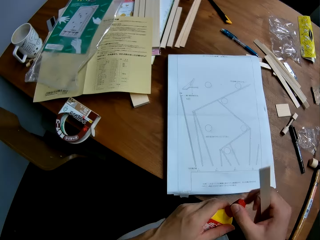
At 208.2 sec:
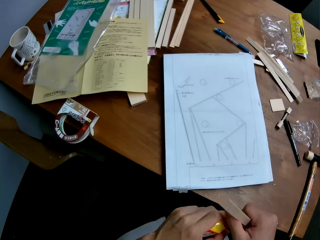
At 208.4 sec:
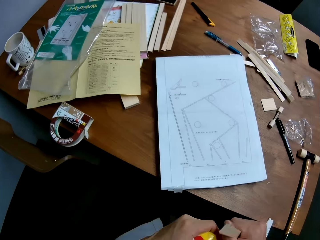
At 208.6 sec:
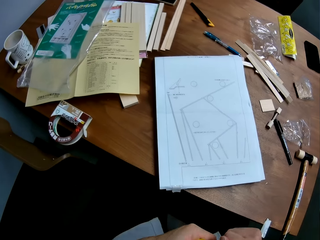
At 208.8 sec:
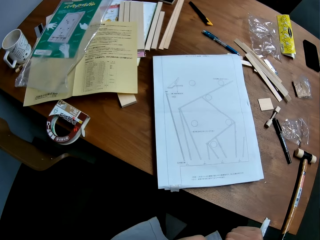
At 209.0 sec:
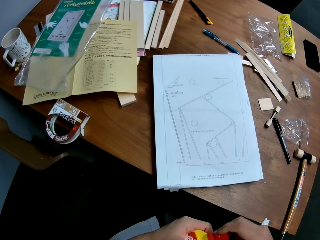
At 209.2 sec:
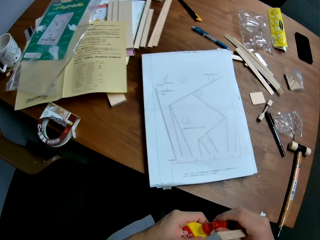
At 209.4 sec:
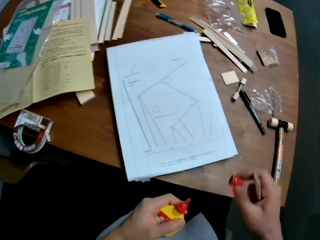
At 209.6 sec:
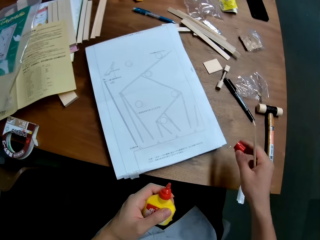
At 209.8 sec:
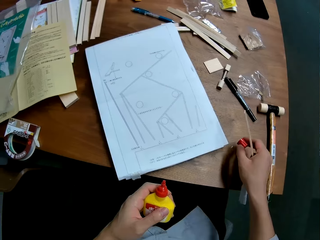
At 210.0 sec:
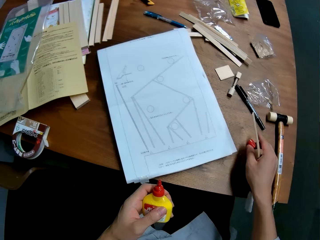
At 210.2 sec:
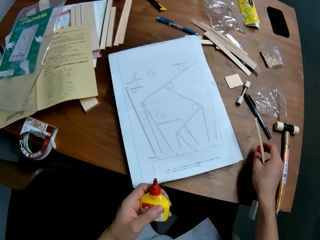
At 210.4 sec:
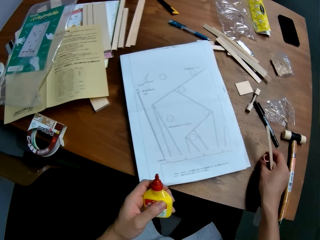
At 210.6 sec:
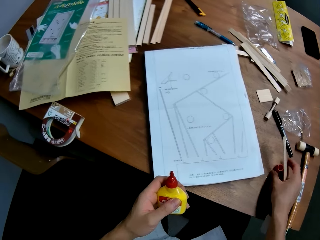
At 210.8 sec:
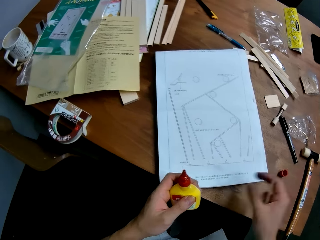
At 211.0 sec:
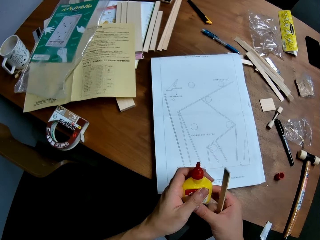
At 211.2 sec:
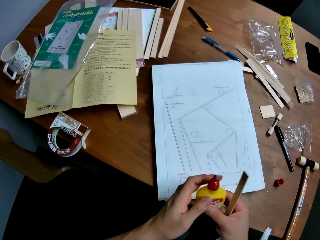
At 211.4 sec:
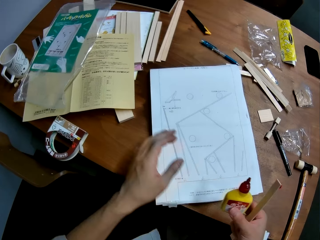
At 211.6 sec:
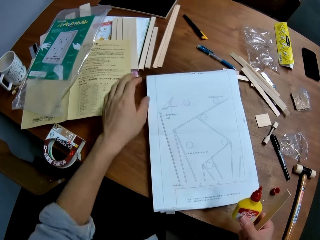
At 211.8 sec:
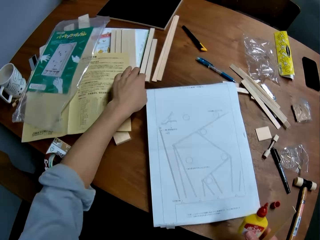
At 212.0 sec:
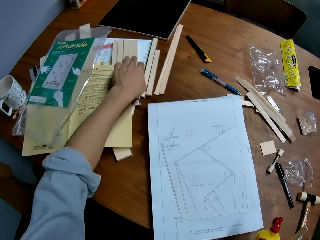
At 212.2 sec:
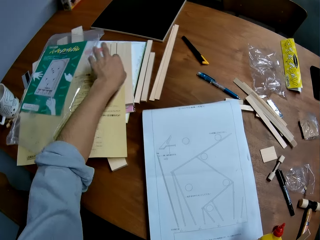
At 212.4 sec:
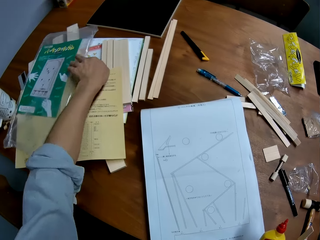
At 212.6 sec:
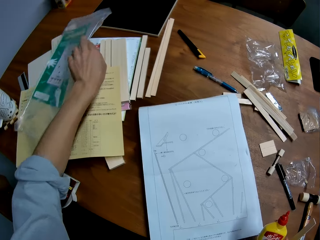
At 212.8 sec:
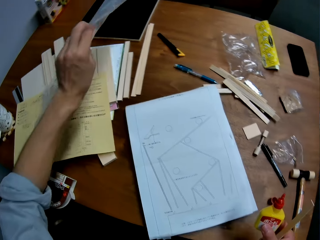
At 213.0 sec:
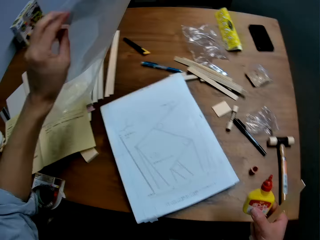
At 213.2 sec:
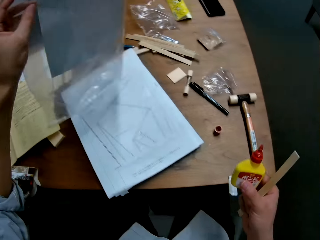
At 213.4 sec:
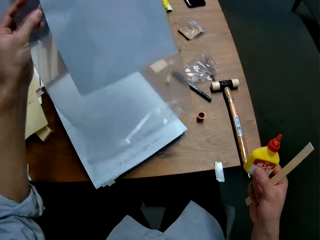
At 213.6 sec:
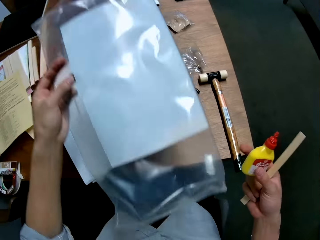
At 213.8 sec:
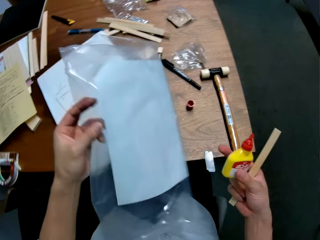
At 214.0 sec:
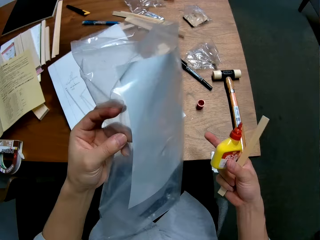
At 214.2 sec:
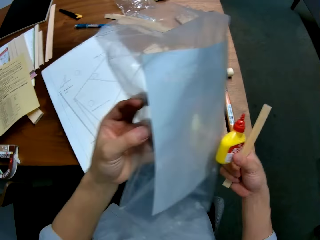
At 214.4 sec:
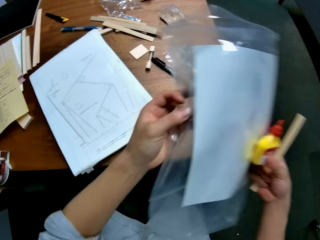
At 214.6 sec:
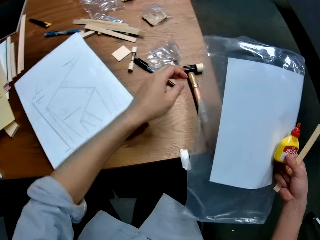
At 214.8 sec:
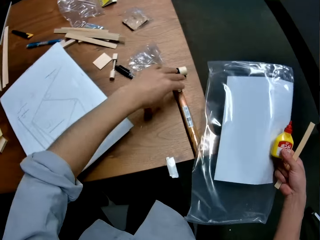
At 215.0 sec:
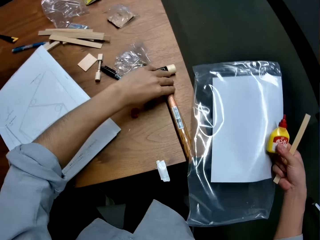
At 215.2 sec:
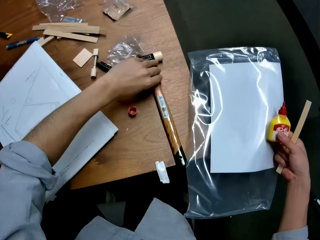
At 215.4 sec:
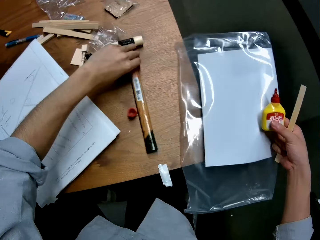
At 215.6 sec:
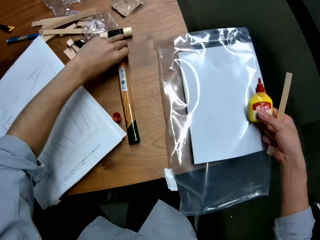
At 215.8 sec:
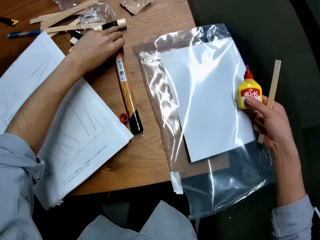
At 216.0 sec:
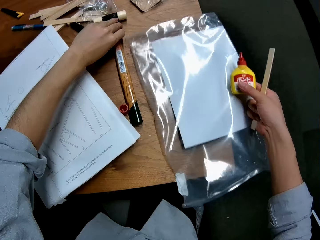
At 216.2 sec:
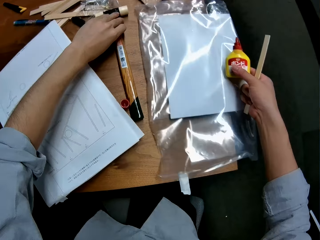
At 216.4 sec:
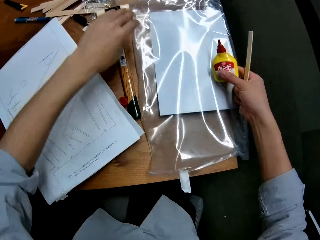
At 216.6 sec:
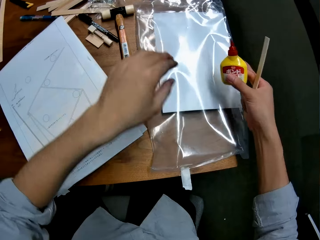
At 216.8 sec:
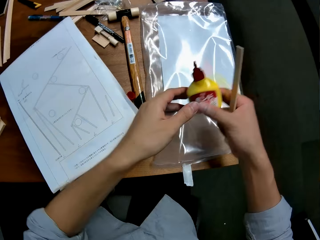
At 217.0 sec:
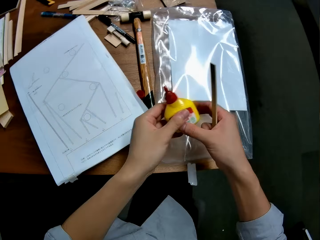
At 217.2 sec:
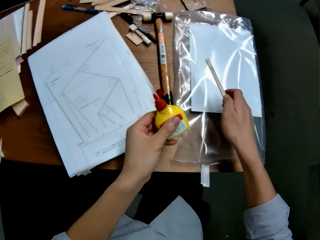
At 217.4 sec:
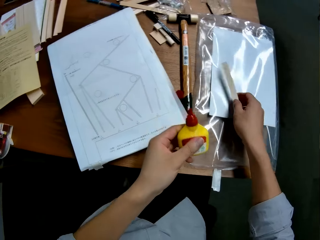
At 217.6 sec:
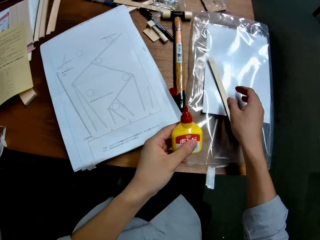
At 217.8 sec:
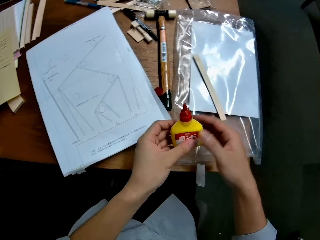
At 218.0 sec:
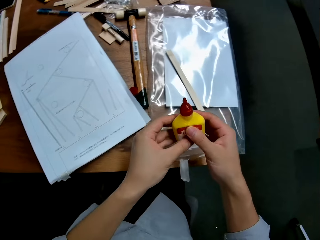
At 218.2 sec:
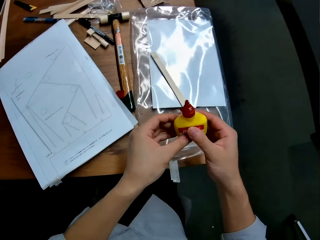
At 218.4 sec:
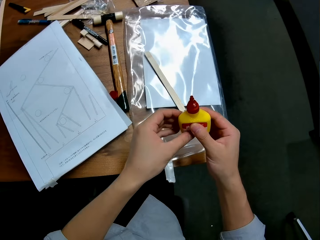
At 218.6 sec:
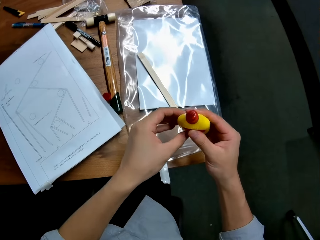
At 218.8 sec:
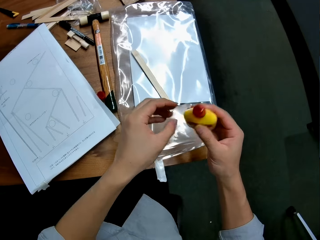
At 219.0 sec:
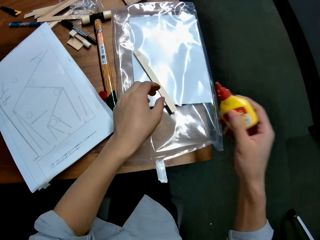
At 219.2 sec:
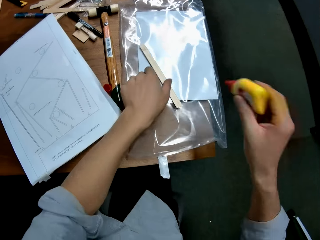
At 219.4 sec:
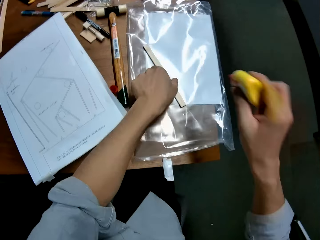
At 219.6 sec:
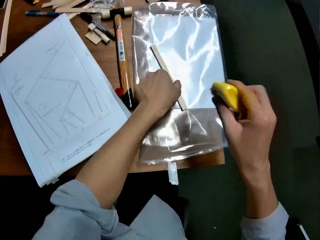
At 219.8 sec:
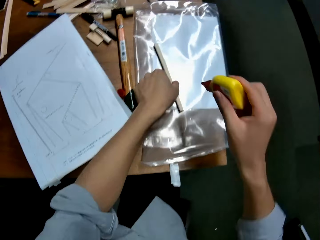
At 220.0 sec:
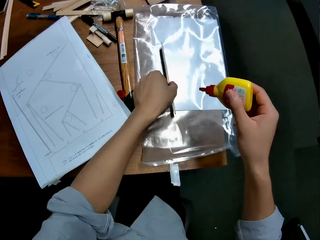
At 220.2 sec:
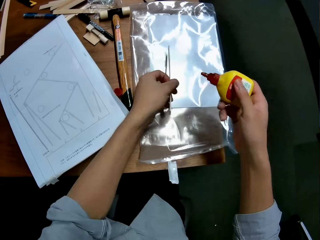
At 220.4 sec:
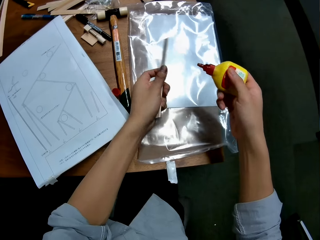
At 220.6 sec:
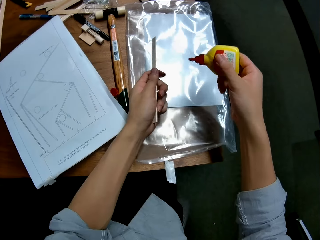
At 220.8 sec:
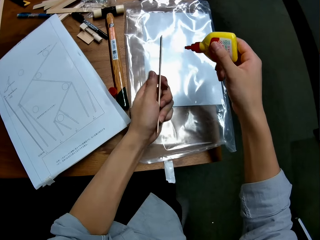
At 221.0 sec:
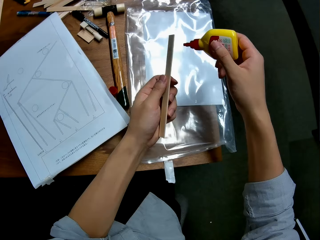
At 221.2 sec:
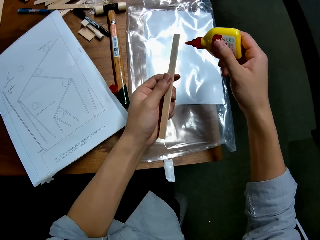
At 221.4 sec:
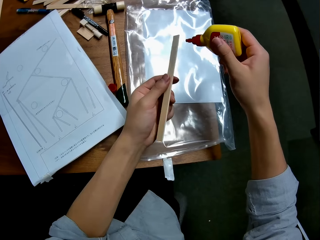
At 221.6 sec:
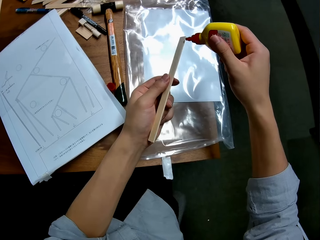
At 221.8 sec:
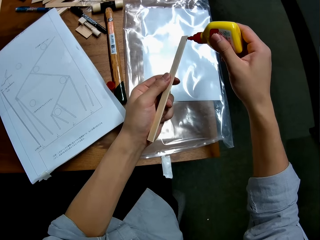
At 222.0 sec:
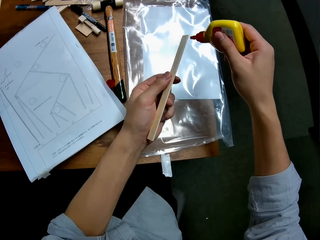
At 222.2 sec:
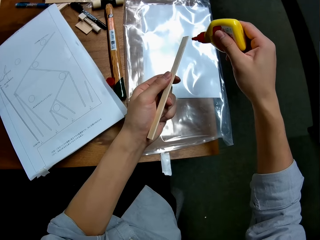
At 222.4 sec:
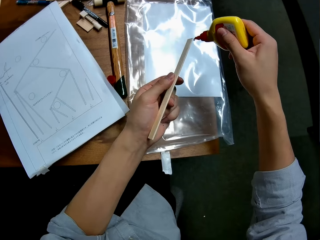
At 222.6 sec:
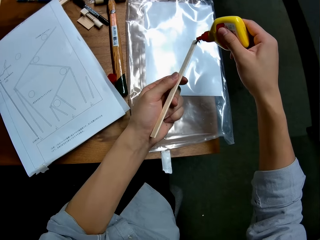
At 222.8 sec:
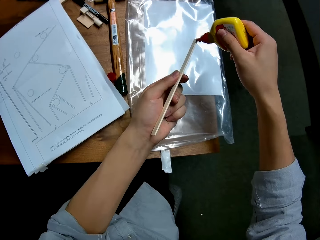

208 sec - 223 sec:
The camera wearer opens the bottle or superglue. They place the cover on the table. They take the polythene paper from the manual. They move the rubber mallet hammer on the table. They place the polythene on the table. They place the wood piece on the polythene. They shake the glue bottle. They pick the wood piece from the polythene. They put the superglue on the polythene paper.

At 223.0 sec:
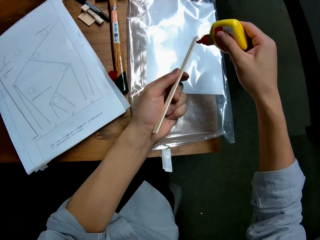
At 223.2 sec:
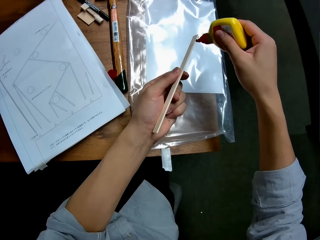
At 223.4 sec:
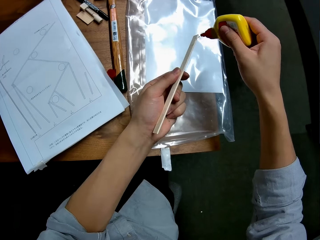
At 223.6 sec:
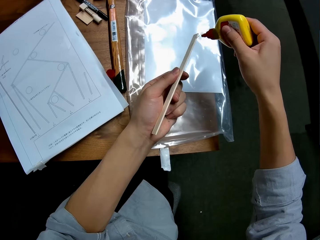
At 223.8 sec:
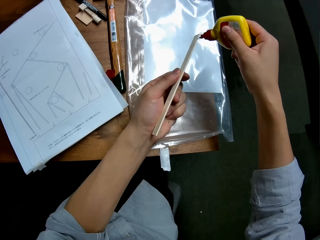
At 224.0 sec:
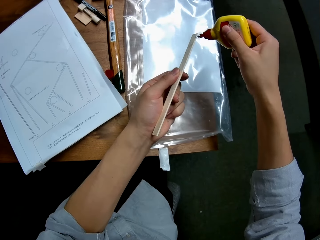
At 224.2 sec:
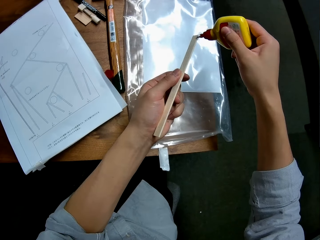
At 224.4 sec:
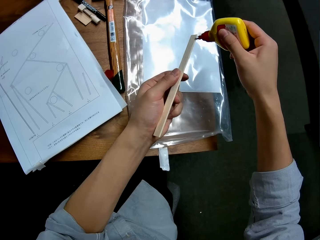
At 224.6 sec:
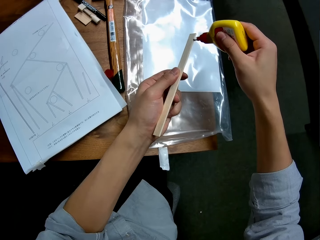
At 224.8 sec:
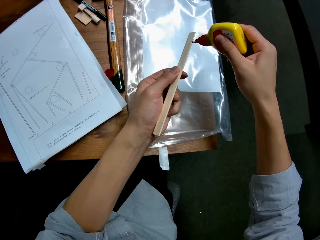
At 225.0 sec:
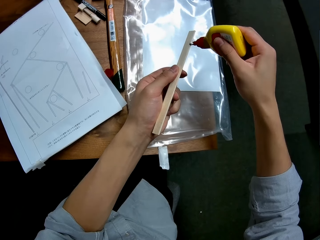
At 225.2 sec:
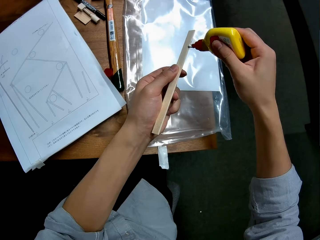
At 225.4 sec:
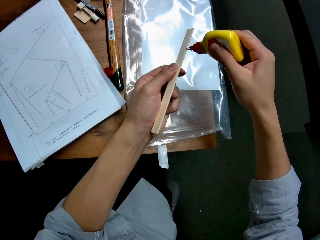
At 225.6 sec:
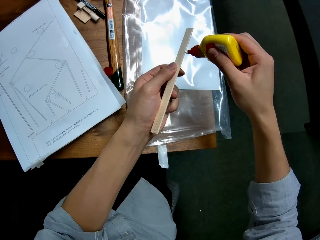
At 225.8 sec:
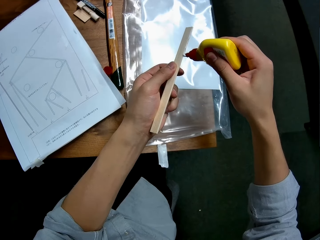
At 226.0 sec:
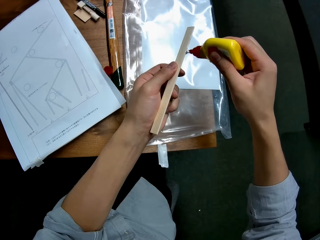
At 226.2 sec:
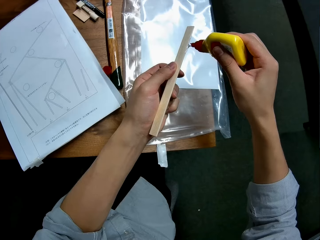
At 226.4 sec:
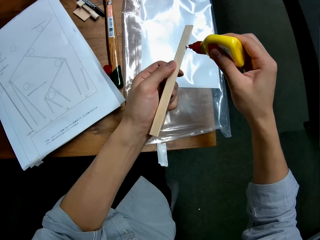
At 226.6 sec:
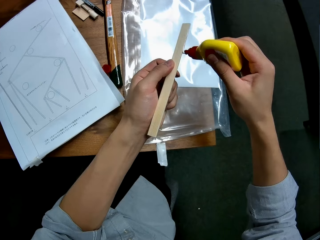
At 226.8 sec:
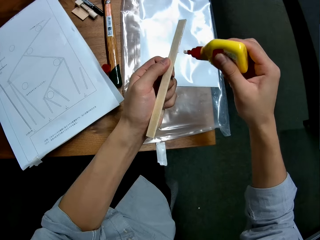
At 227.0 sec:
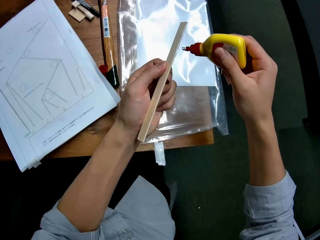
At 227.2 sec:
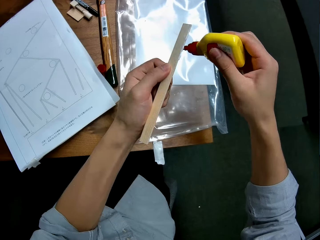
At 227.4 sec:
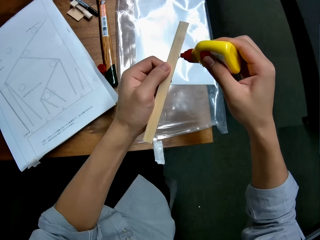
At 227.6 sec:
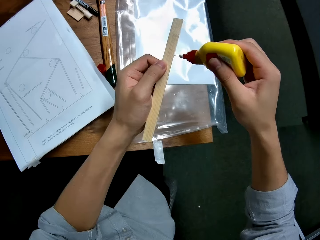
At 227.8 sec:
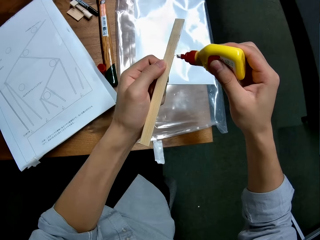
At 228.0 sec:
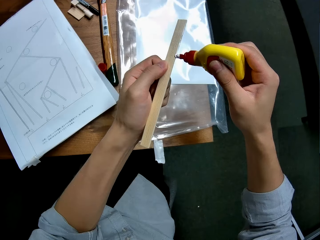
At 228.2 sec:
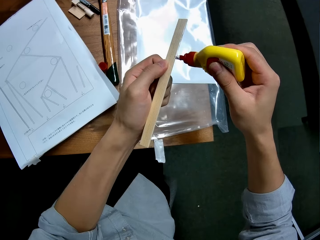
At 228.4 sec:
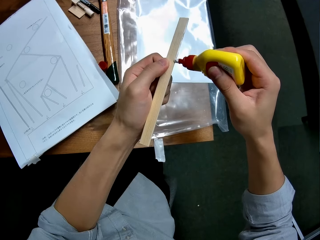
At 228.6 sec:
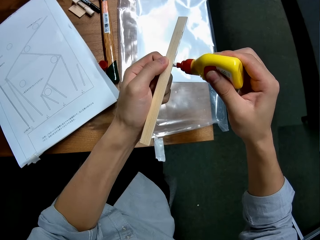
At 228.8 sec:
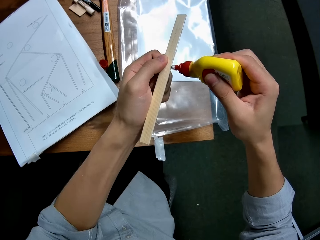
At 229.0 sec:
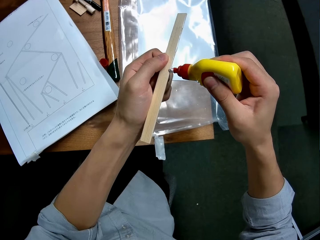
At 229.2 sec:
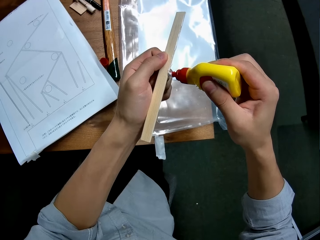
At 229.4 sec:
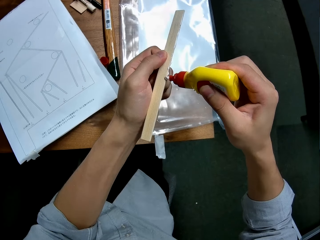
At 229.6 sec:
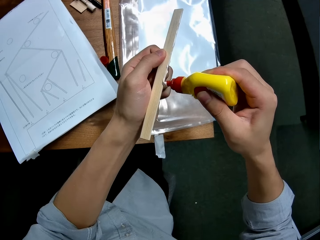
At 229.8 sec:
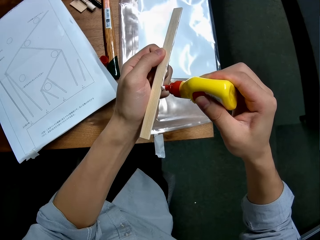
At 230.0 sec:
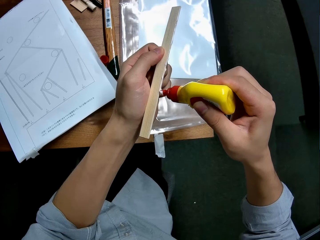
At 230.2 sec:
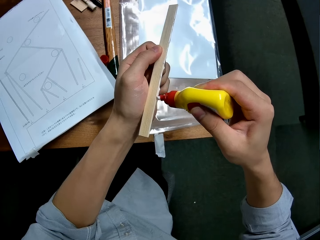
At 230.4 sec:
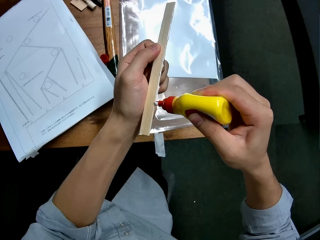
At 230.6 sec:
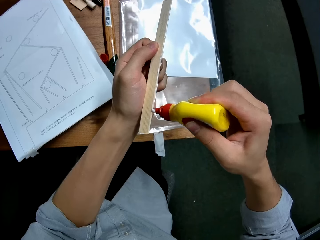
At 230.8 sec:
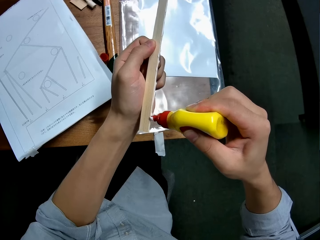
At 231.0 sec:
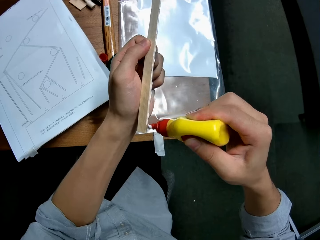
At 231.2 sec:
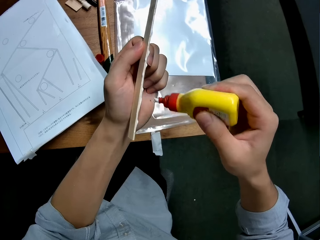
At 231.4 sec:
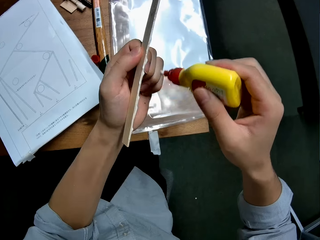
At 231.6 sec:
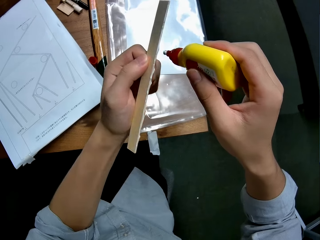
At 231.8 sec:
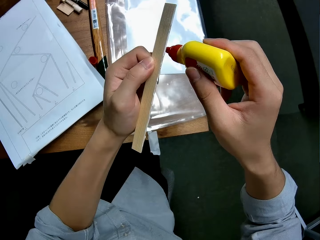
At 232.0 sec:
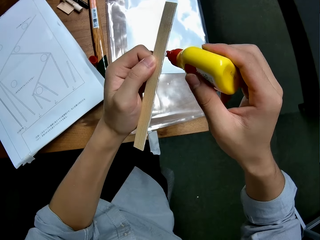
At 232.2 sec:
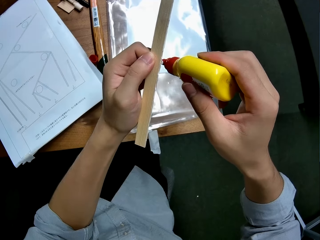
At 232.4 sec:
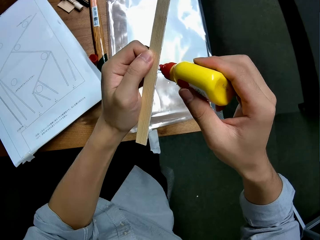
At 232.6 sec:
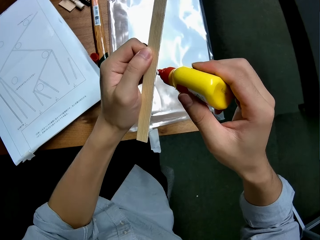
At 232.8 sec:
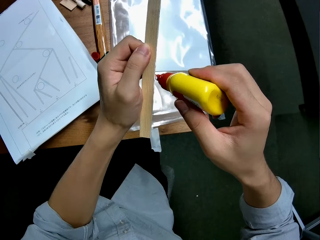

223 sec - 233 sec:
The camera wearer applies some glue on the wood piece.
